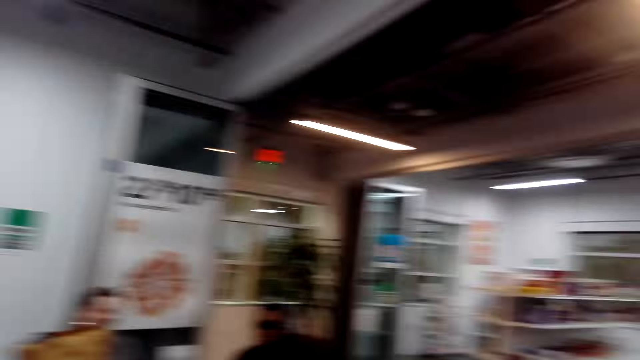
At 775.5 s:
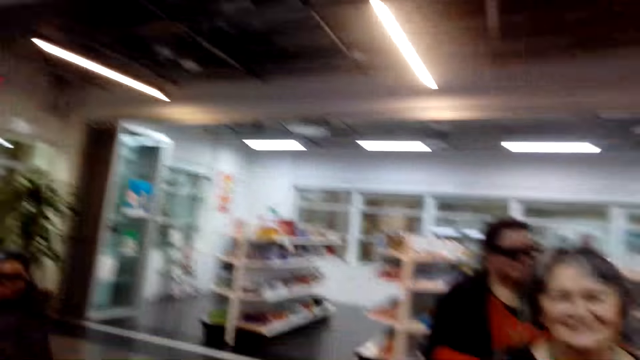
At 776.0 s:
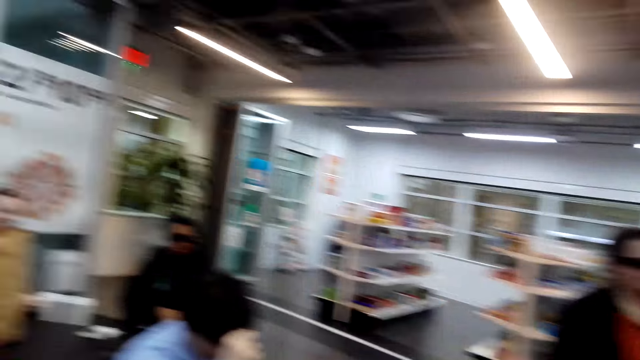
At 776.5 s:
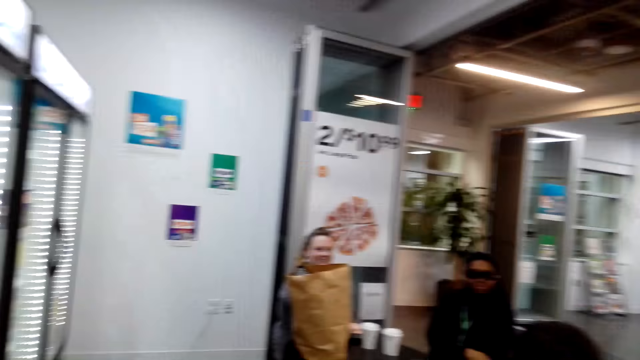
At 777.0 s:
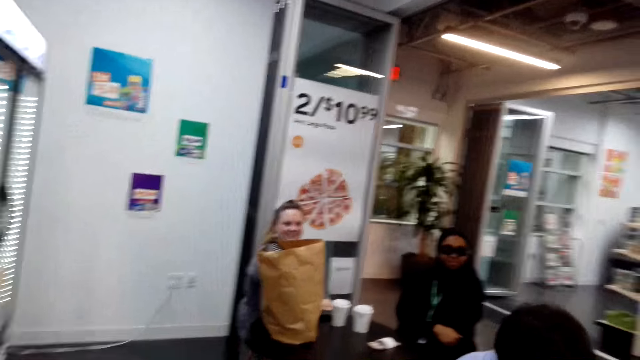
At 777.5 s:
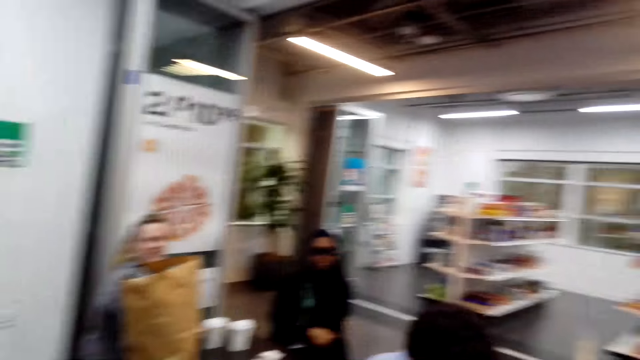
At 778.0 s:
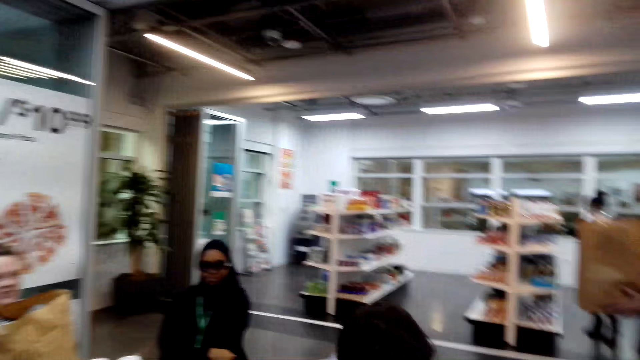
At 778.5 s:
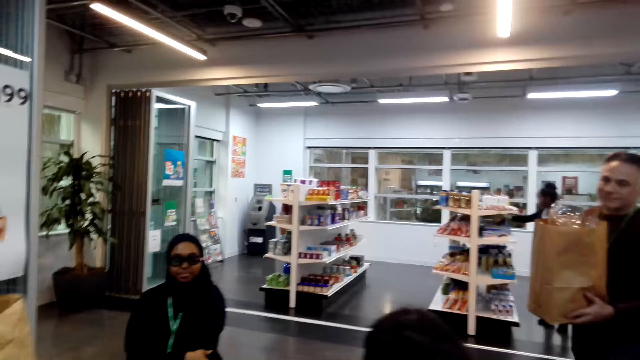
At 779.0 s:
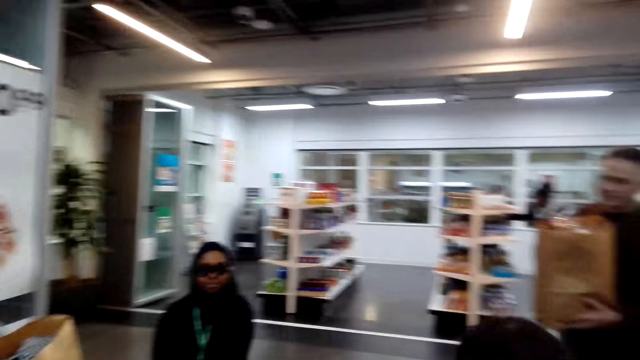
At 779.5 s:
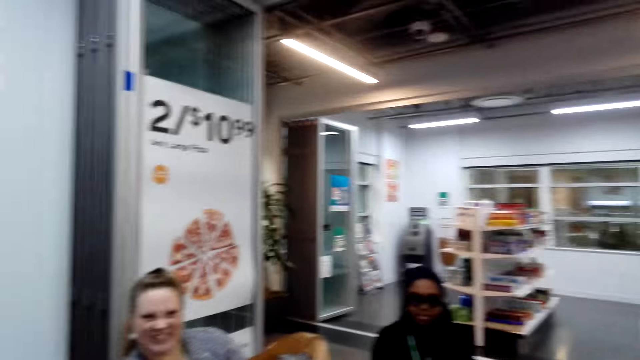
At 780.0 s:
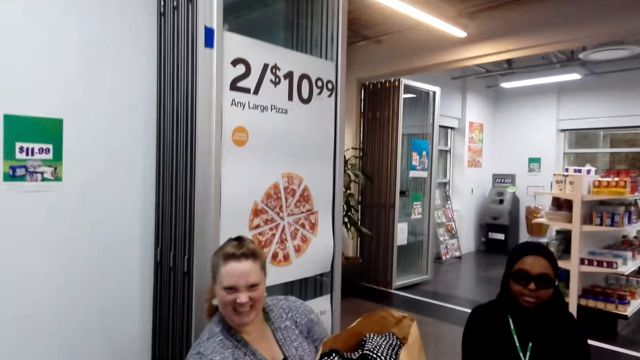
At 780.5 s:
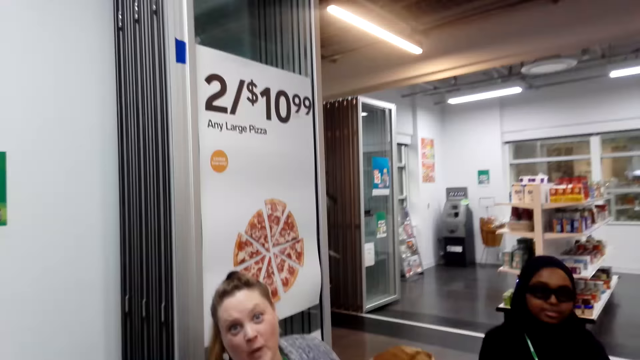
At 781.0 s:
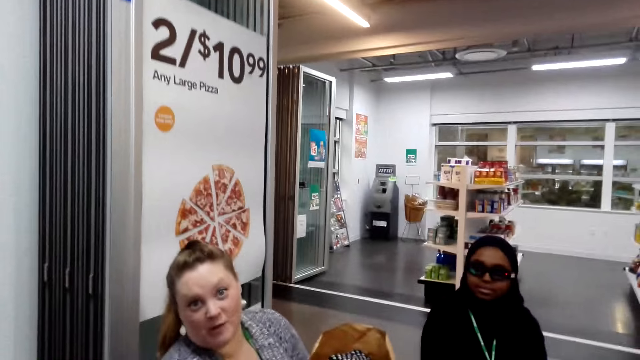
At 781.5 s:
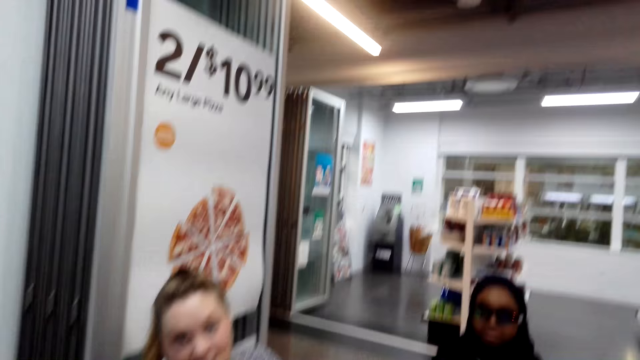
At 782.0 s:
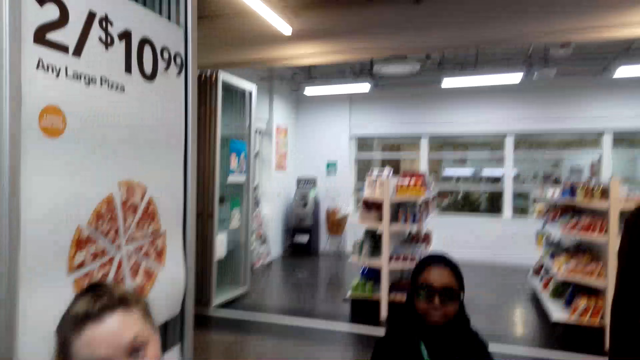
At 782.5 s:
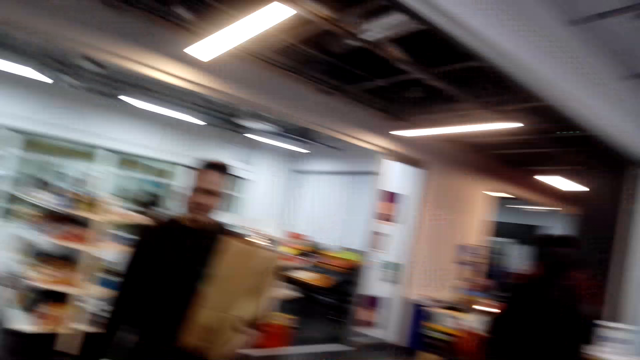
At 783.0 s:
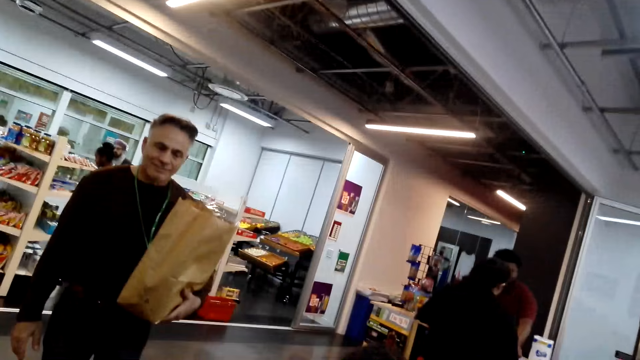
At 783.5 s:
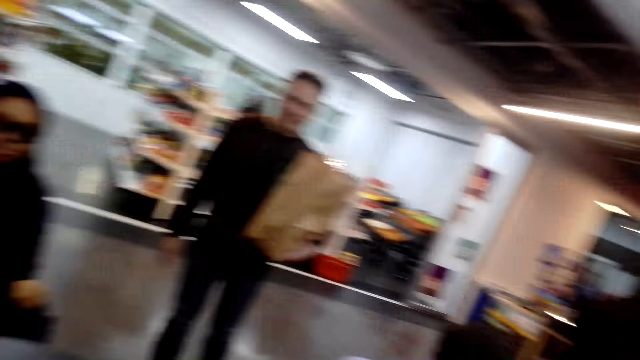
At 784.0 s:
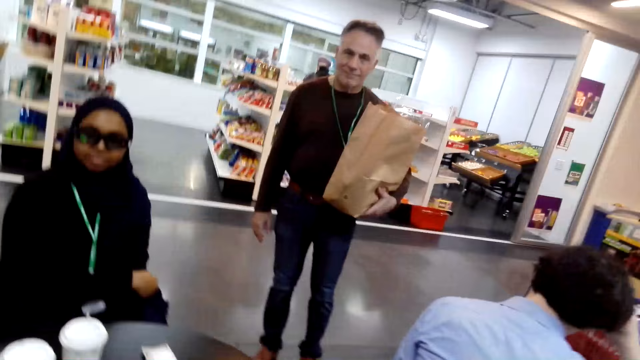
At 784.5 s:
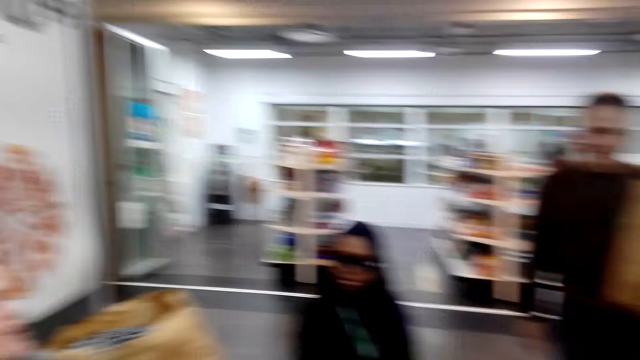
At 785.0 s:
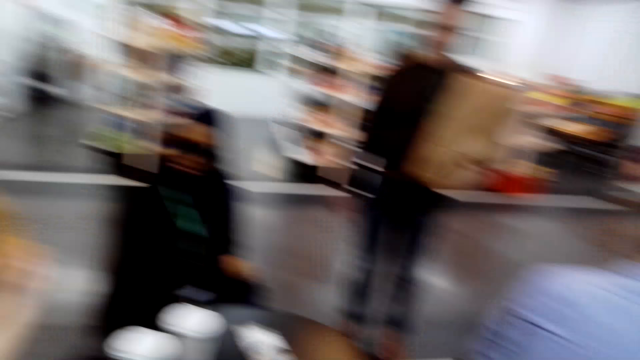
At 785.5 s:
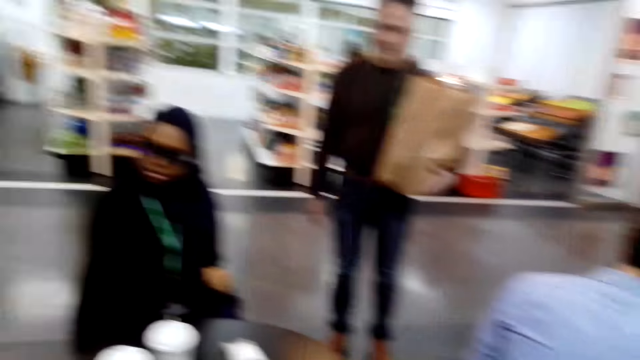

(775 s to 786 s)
A woman sits in the store. Another woman sits in the store. A man stands in the store.

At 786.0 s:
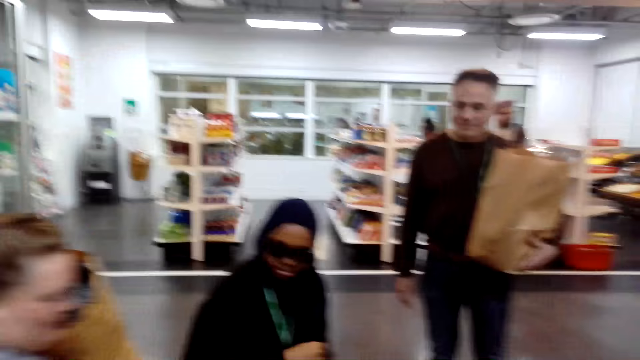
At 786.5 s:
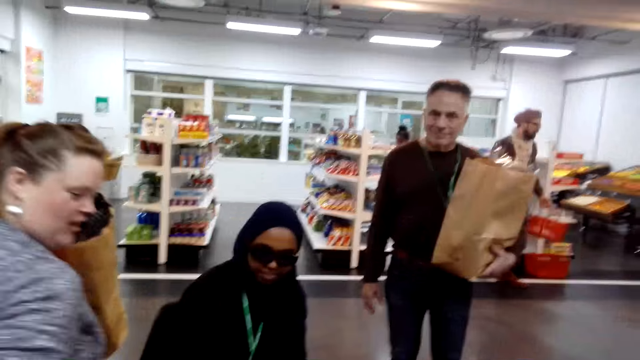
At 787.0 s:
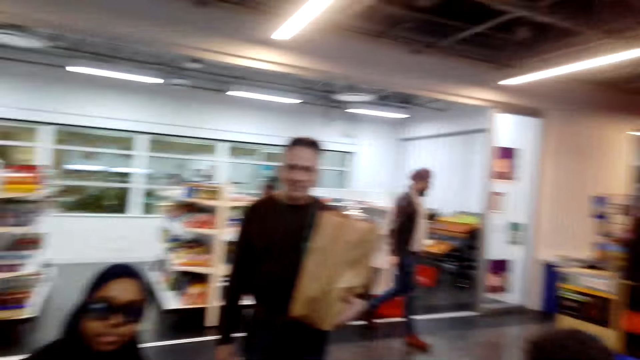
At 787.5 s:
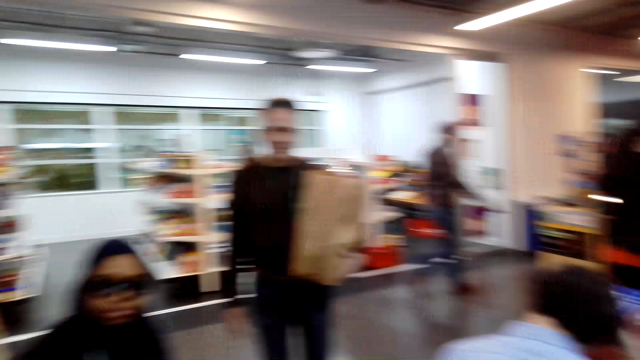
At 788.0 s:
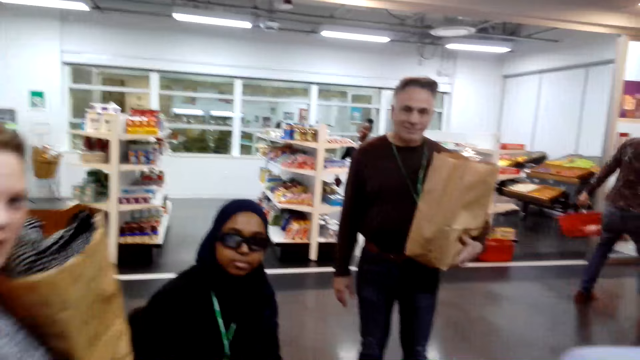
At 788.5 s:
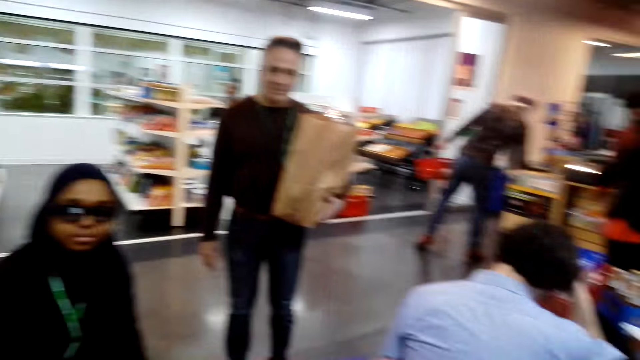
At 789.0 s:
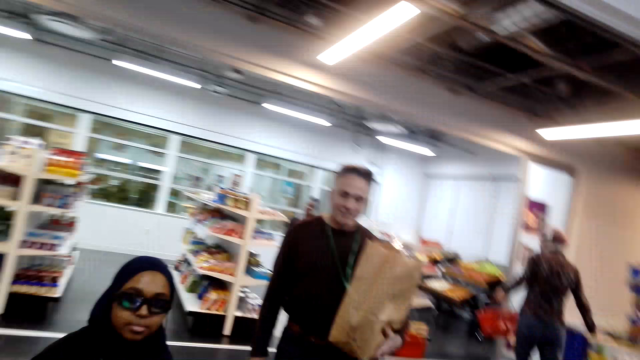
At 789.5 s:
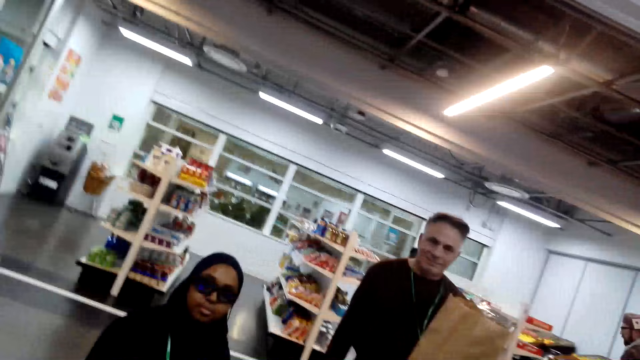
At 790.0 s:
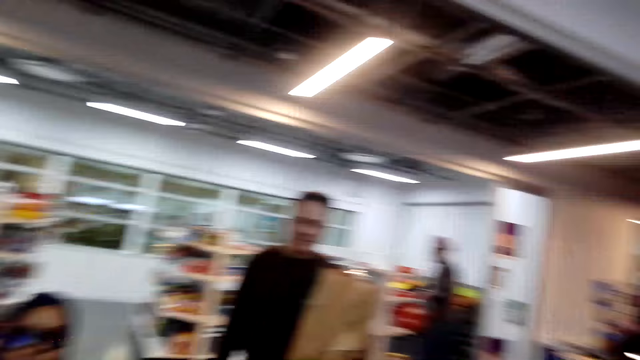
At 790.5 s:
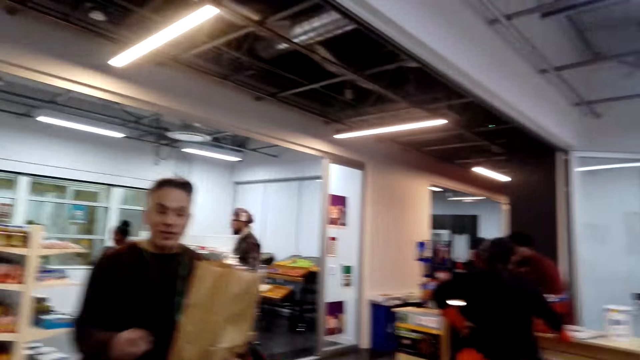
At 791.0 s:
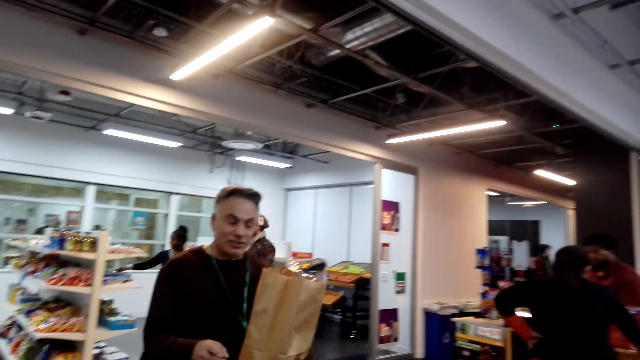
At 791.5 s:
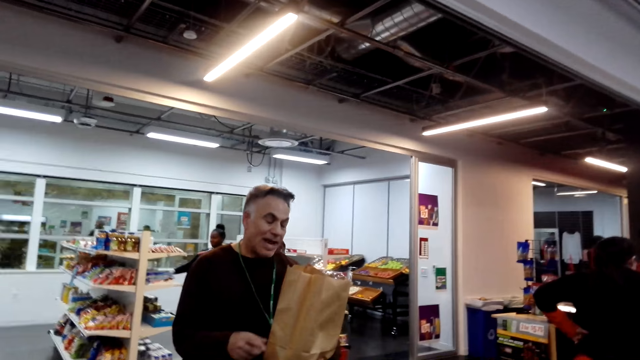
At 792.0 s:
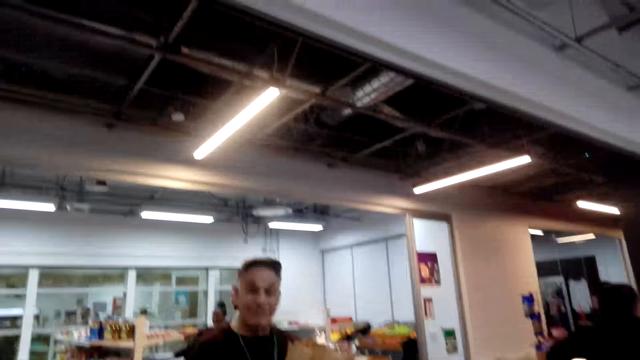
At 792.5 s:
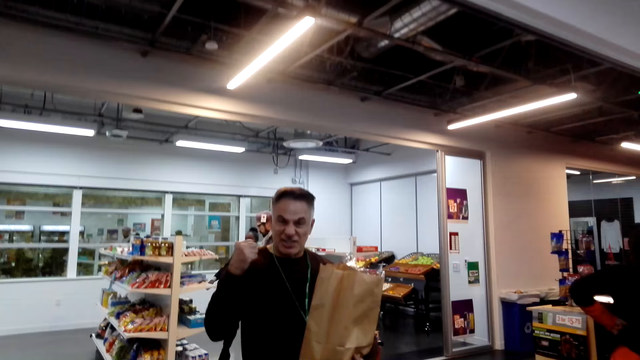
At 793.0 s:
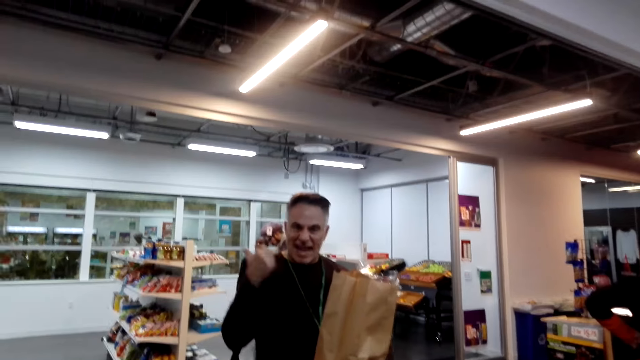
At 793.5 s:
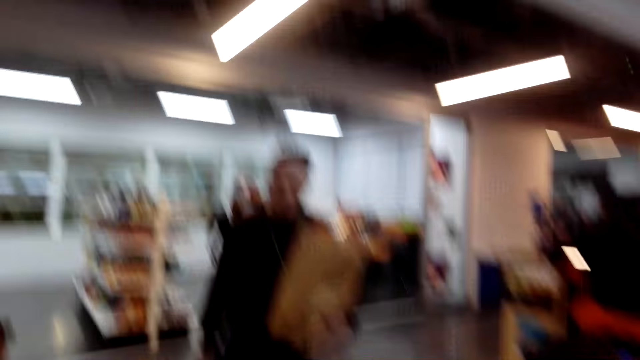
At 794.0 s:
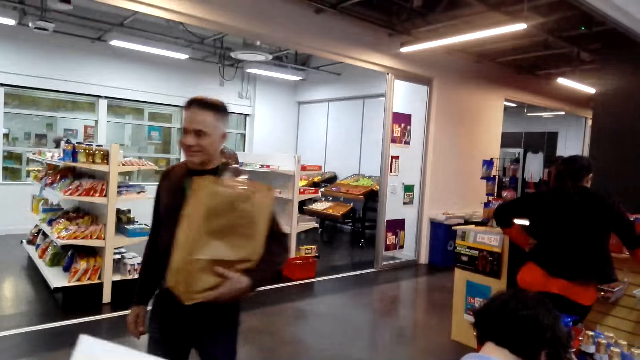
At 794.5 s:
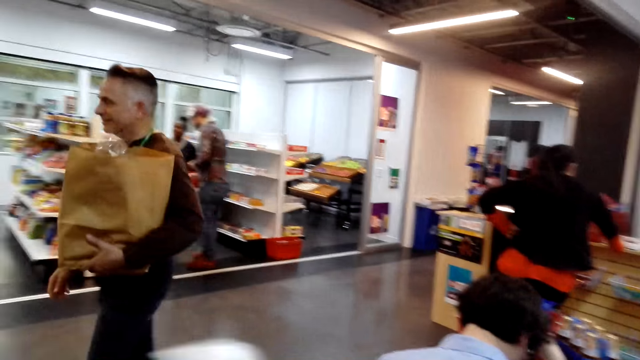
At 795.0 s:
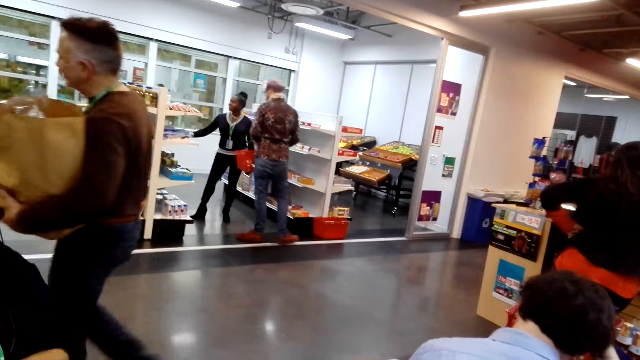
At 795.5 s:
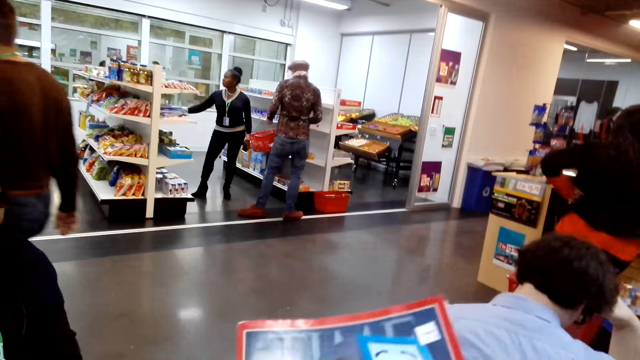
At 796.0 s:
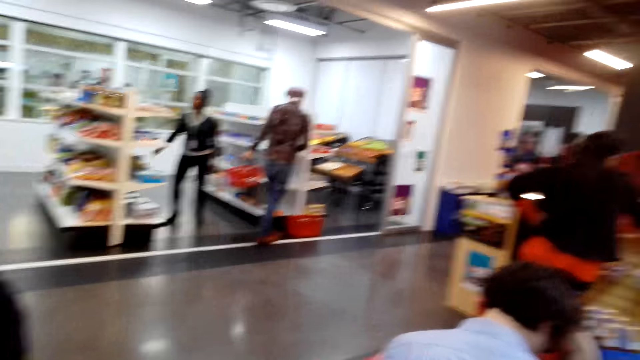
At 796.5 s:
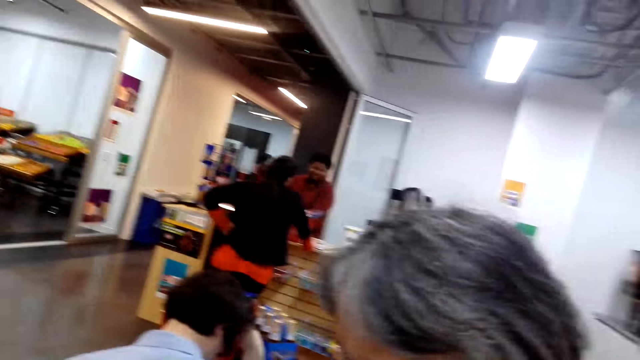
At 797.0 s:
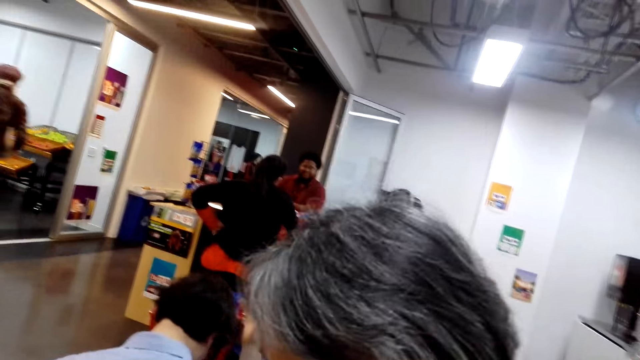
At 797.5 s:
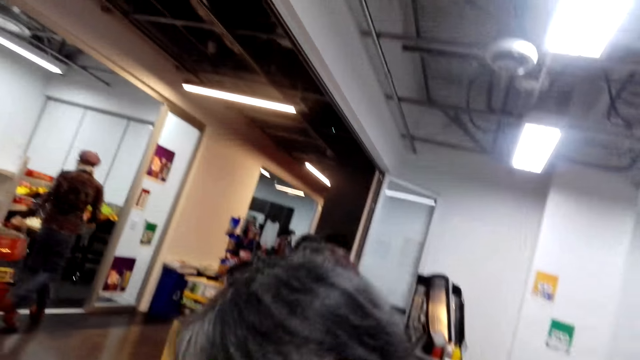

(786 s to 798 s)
A woman stands up. The camera wearer turns around the room. A man walks in the store.
